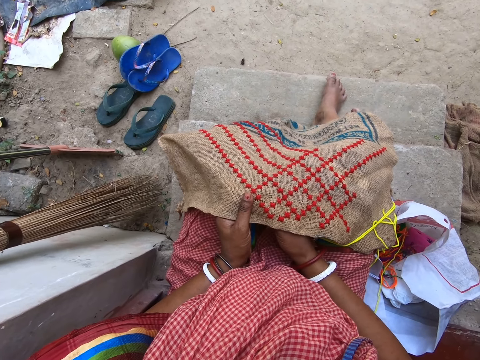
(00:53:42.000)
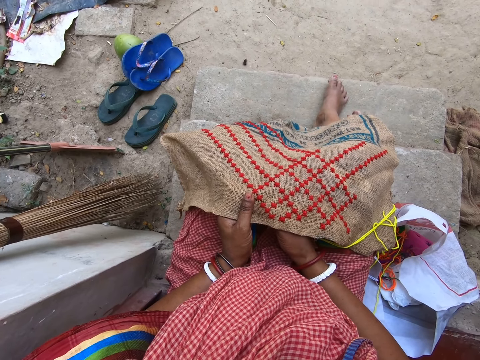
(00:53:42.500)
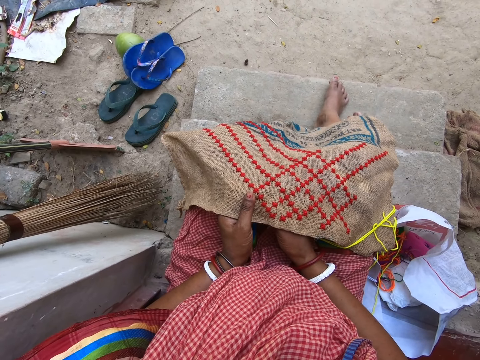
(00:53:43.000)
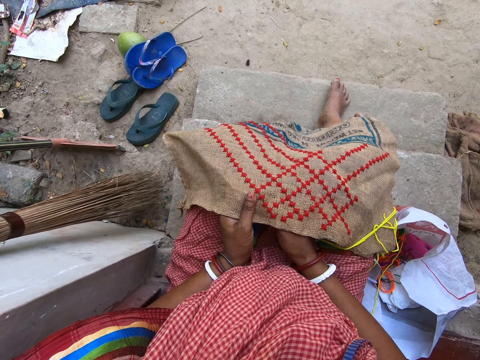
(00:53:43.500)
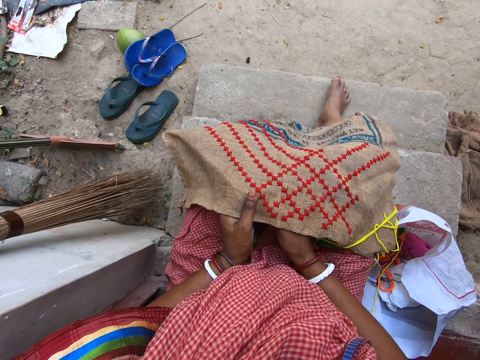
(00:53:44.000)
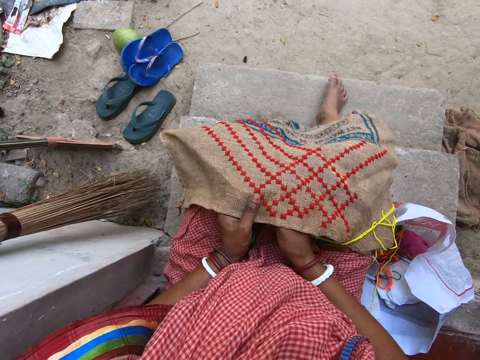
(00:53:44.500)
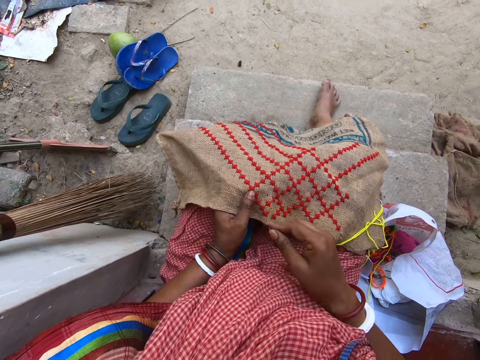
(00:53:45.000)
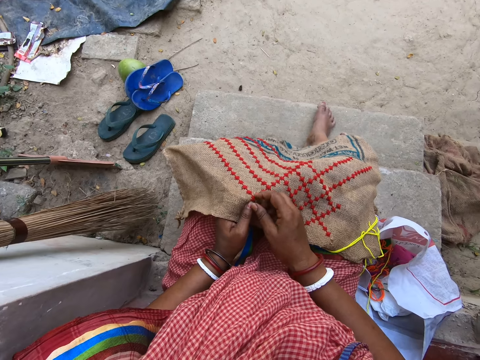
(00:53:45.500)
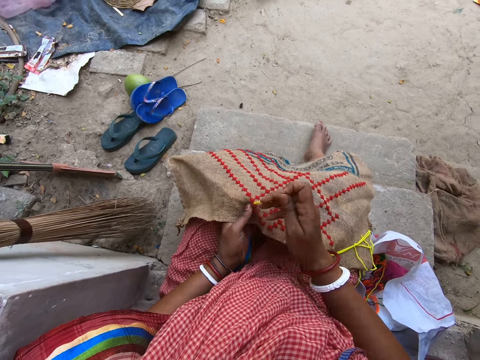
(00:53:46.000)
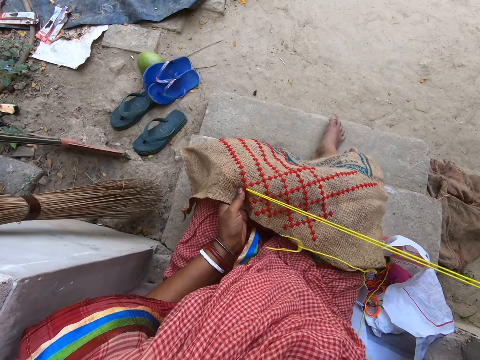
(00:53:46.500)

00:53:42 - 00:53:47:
The camera wearer stitches a pattern on the cloth.

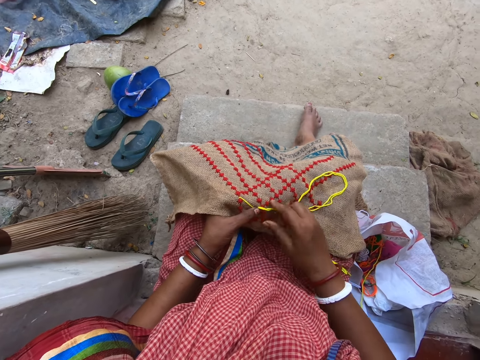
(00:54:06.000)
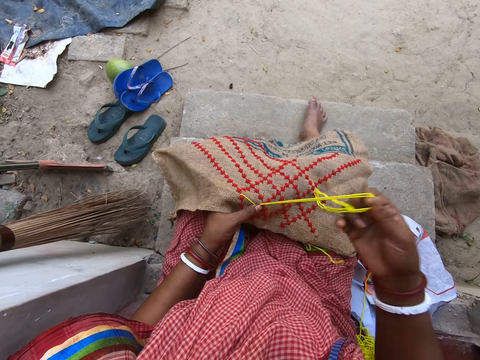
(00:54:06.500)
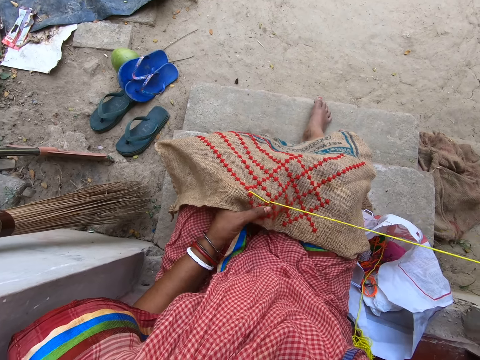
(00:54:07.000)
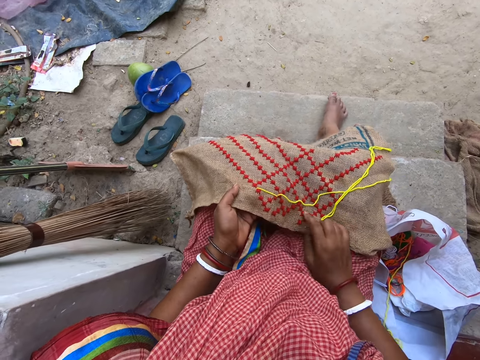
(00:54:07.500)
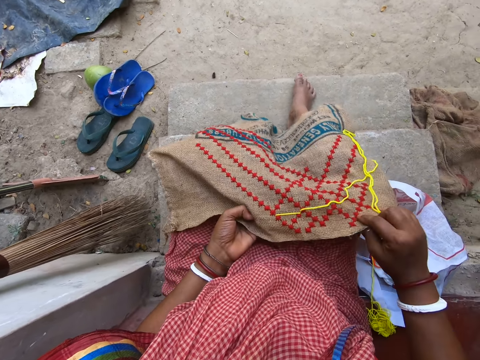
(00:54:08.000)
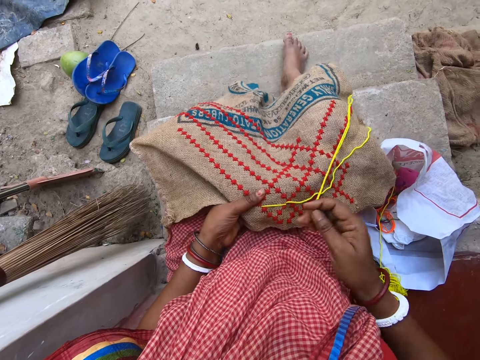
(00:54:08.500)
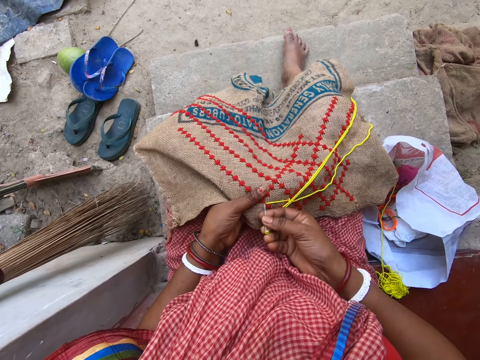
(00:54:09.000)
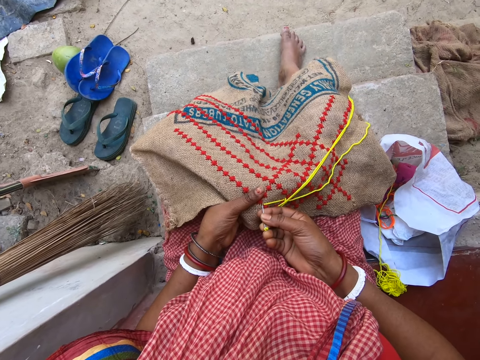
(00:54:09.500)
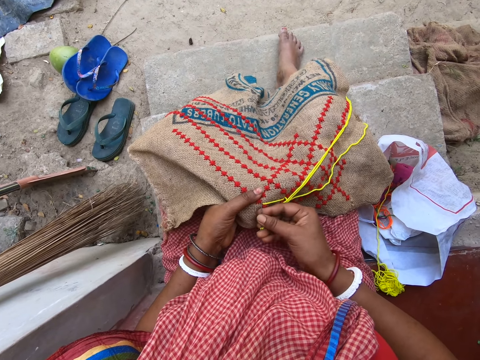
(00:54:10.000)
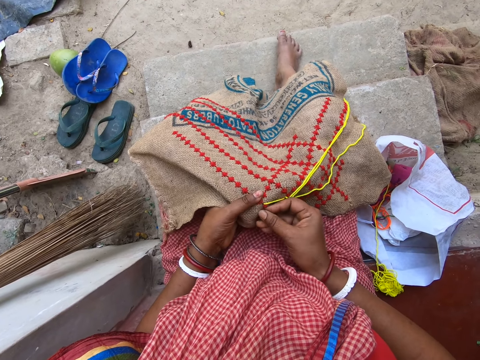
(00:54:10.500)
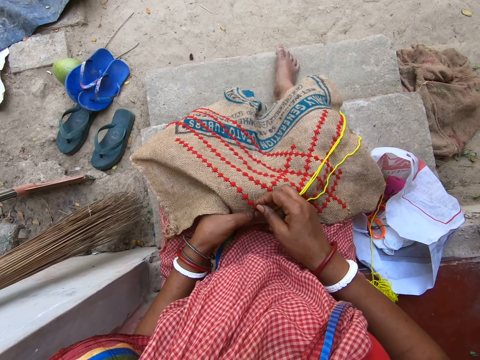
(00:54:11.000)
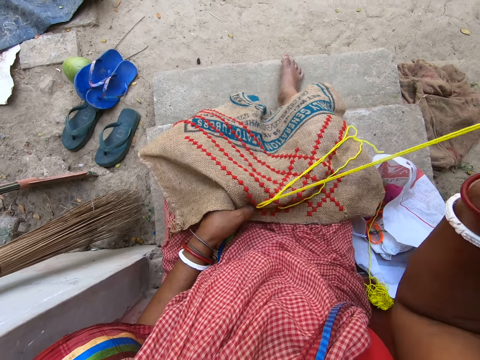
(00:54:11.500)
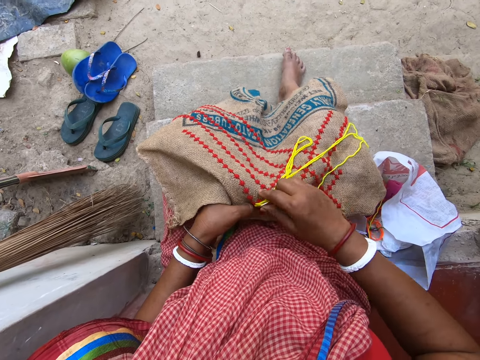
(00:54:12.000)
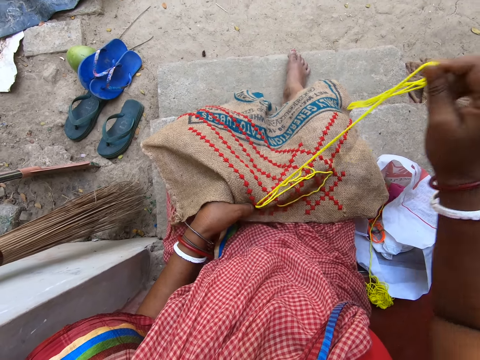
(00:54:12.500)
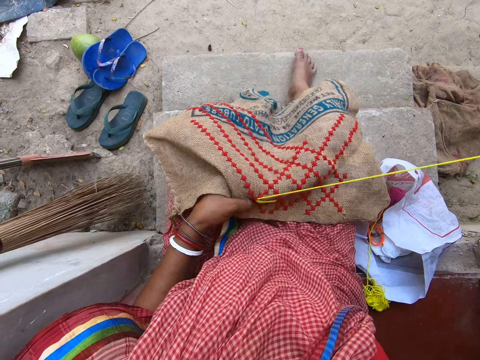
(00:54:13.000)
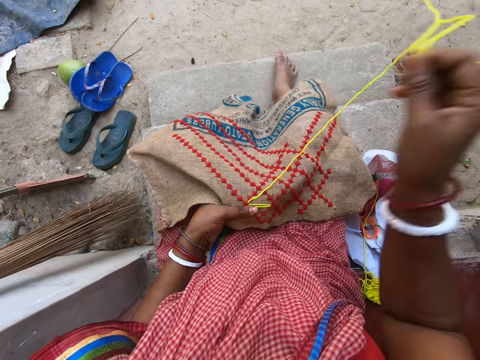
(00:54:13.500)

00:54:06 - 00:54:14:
The camera wearer adjusts the linen fabric with her right hand. She embroiders the linen fabric in her left hand with the needle in her right hand.

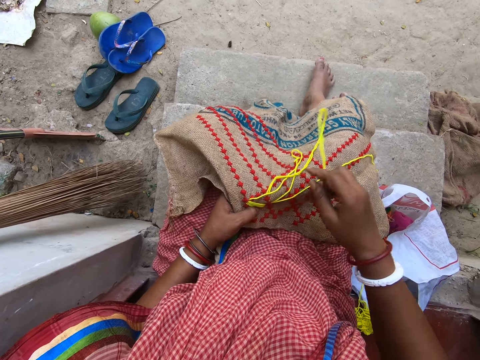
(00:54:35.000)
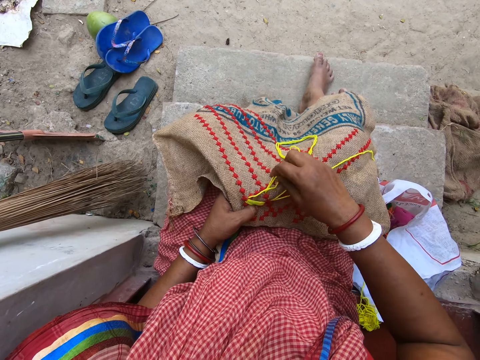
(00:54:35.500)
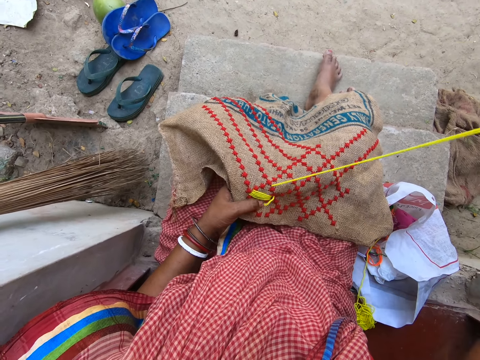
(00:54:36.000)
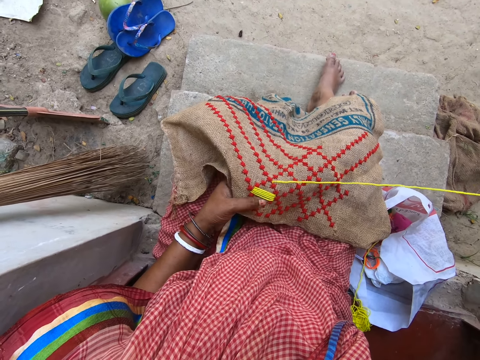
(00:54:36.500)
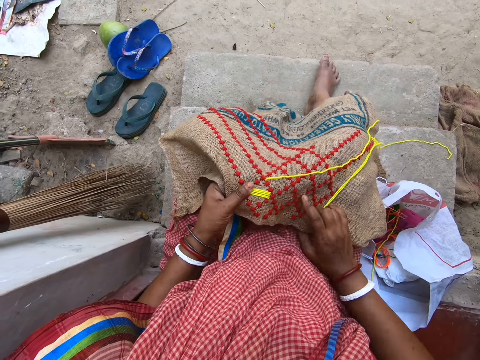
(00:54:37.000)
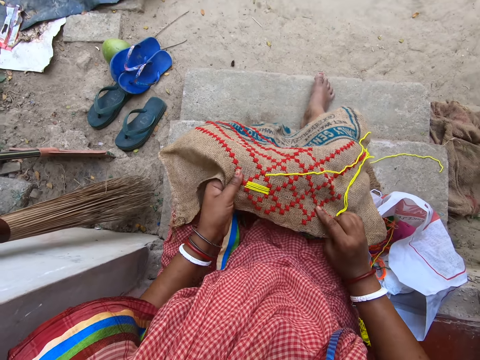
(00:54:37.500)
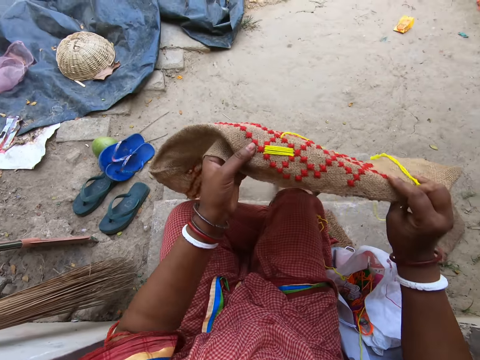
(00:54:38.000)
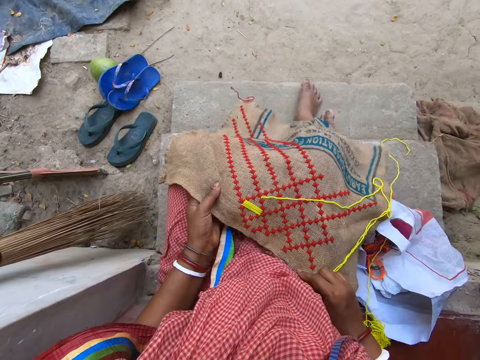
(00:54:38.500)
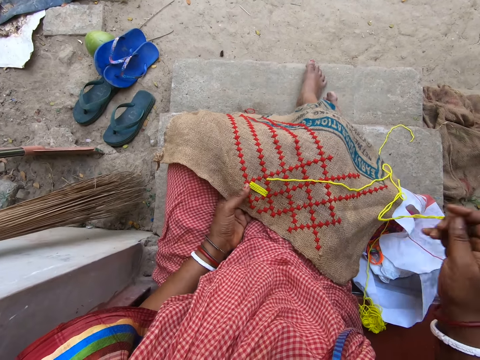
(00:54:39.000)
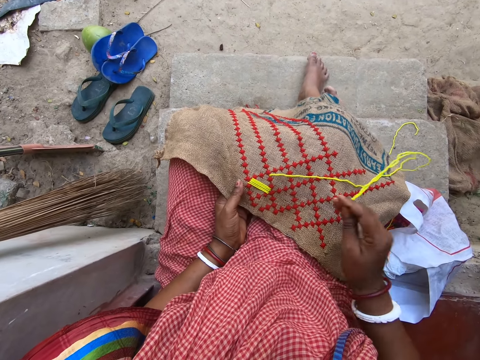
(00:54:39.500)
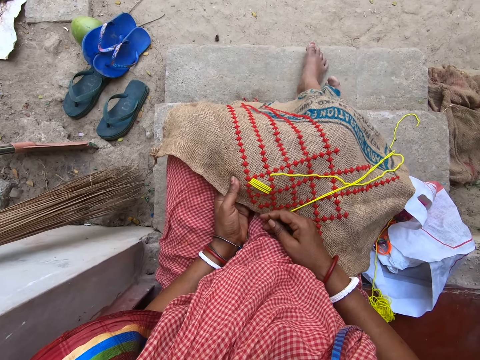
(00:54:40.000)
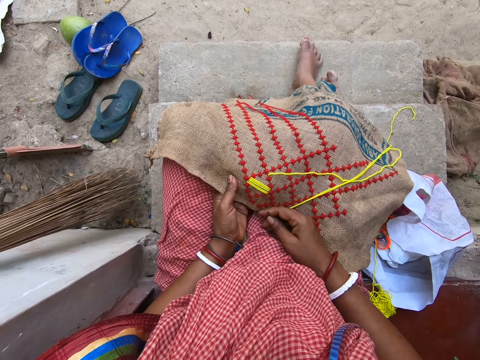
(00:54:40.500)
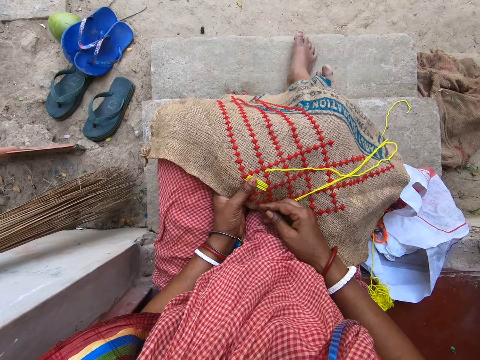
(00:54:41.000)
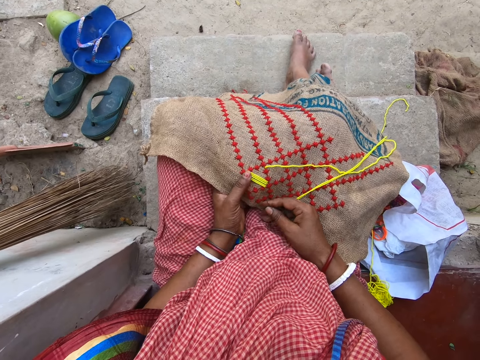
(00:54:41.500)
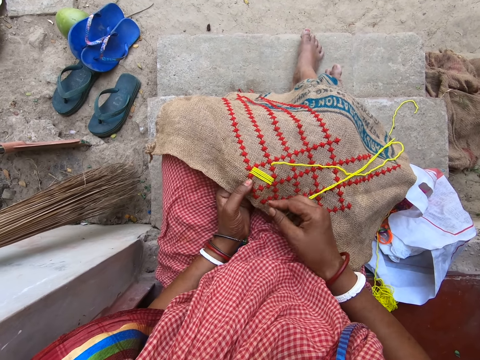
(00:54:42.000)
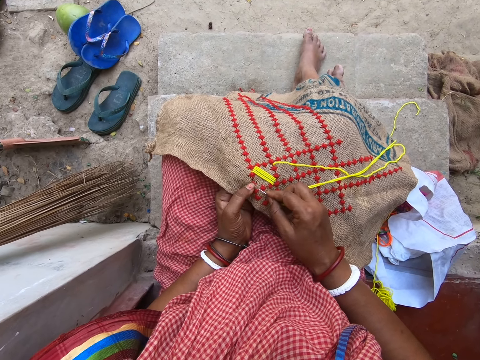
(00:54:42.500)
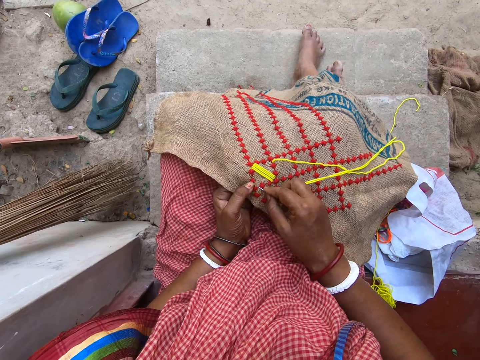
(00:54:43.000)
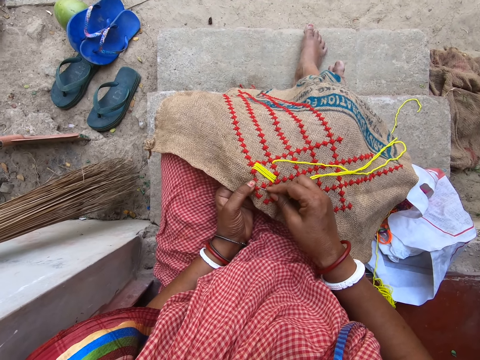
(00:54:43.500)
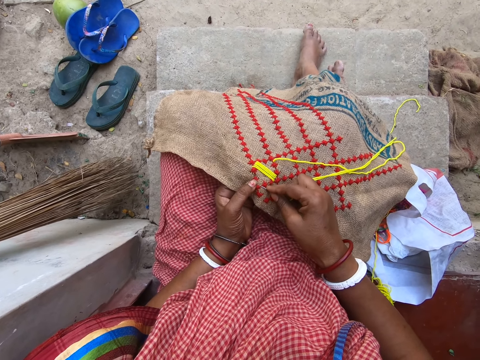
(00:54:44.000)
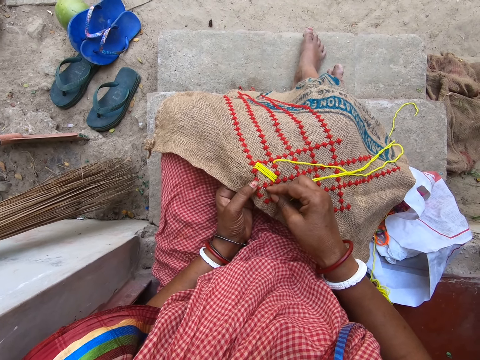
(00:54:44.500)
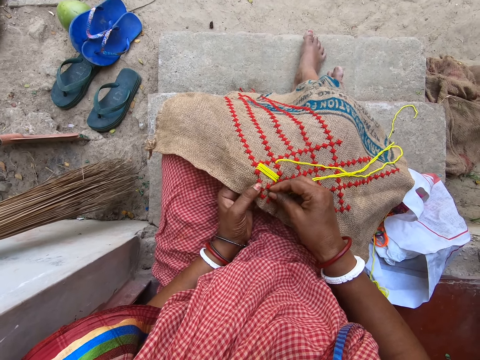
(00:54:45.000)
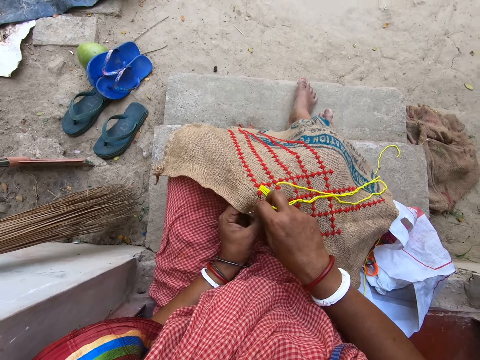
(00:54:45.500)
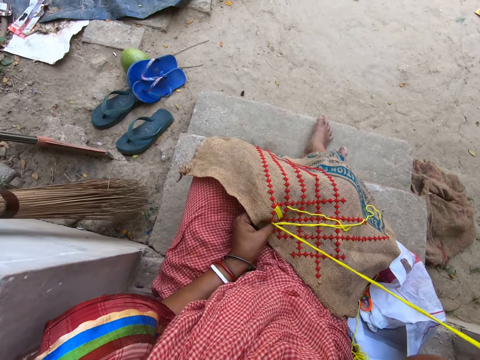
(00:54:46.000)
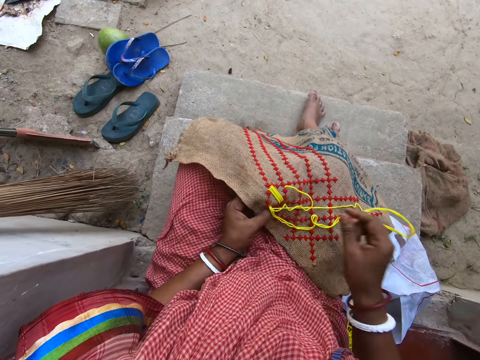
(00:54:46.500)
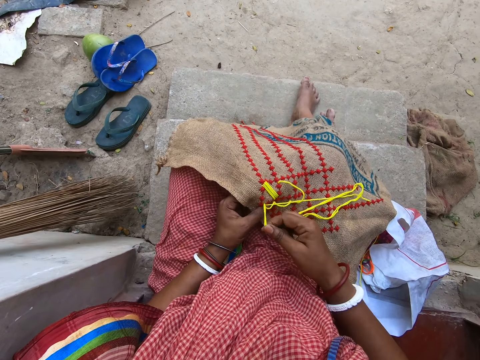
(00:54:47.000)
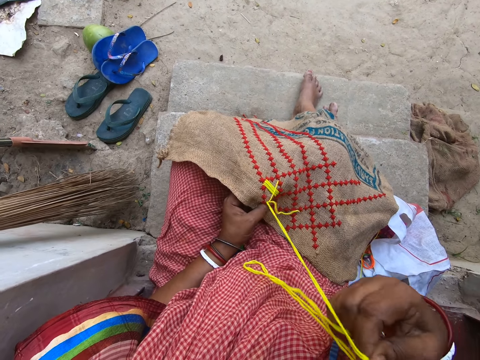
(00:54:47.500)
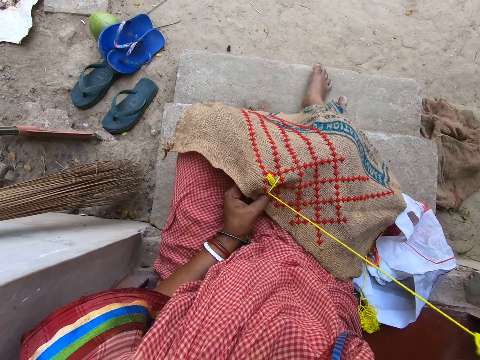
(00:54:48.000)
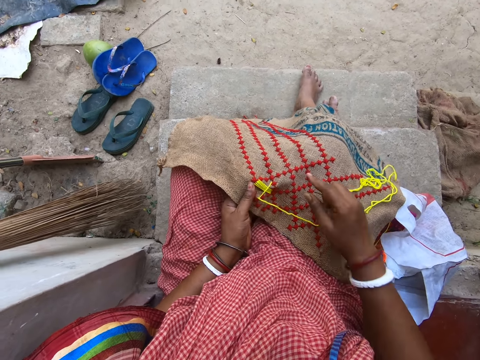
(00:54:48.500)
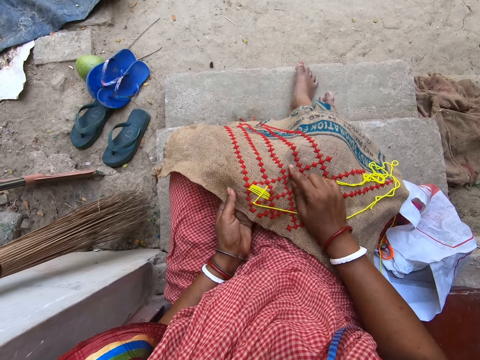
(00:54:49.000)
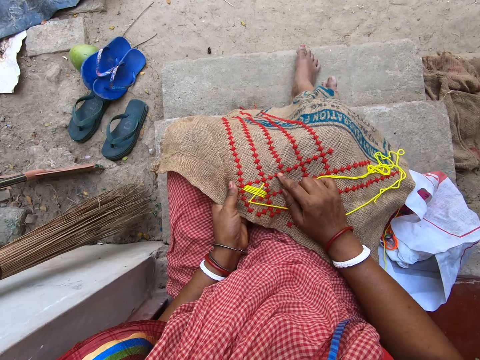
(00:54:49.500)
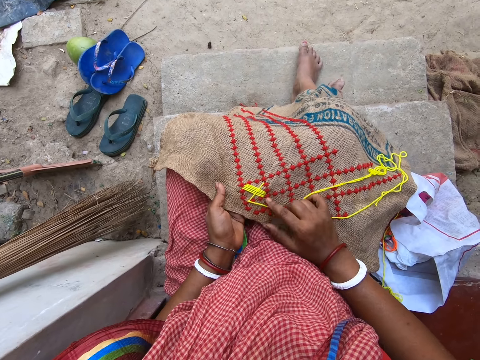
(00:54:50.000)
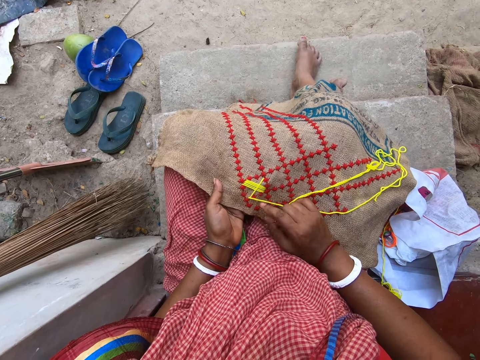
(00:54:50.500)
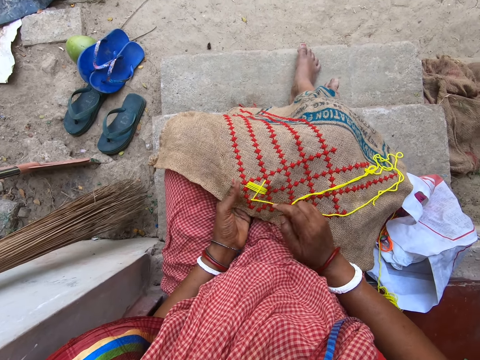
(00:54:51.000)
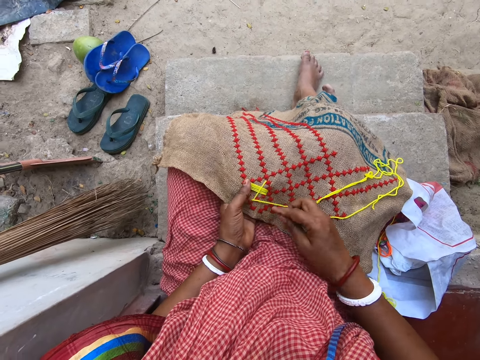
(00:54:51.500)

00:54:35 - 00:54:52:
The camera wearer holds the piece of material with both hands. She raises the piece of material with both hands. She moves the sack towards her. She sews the piece of material with the needle and wool in her right hand.
